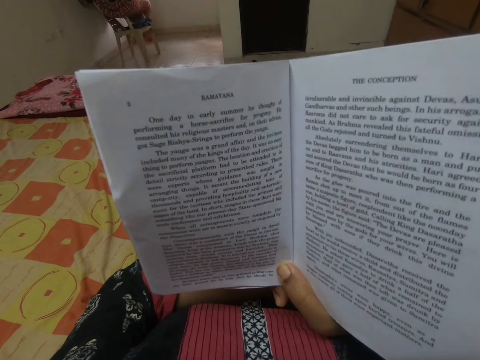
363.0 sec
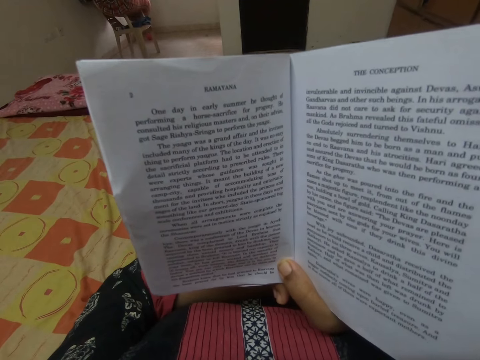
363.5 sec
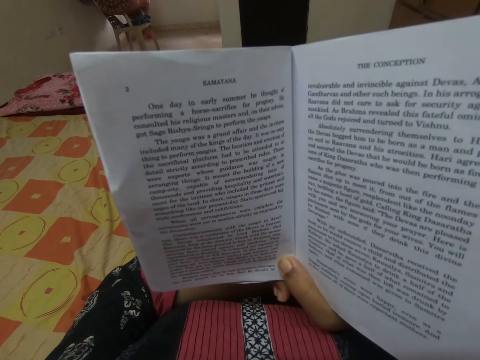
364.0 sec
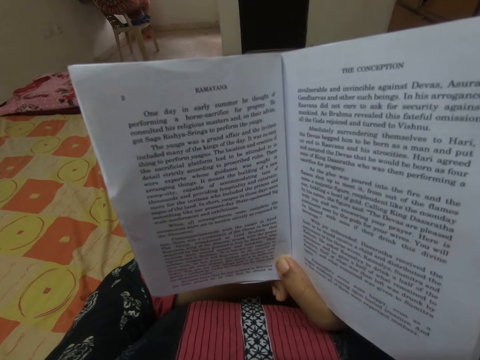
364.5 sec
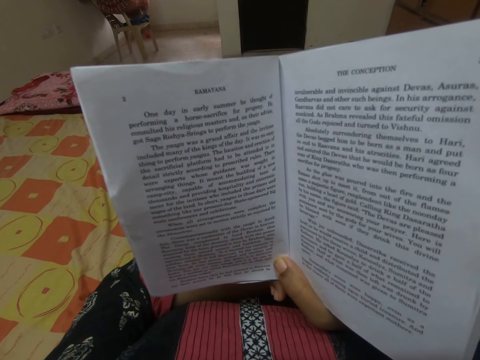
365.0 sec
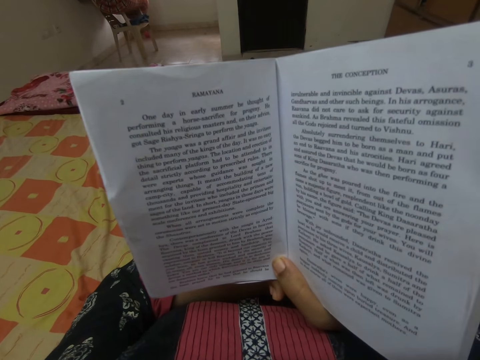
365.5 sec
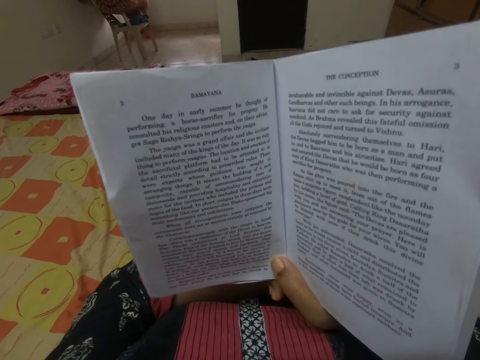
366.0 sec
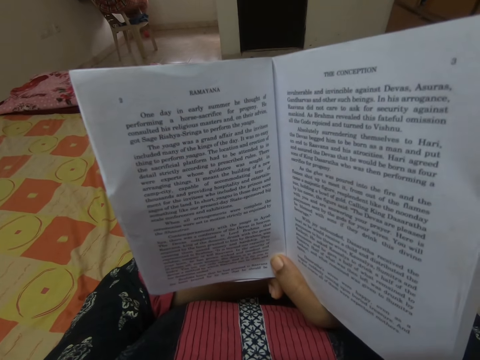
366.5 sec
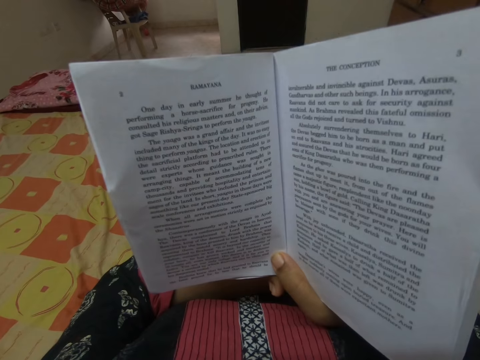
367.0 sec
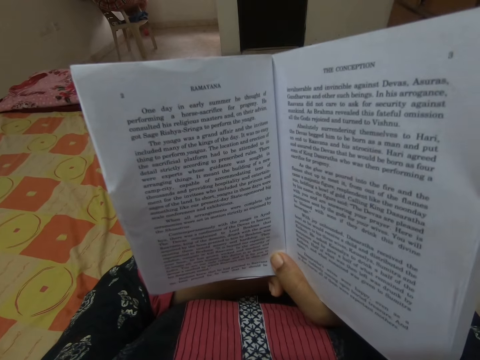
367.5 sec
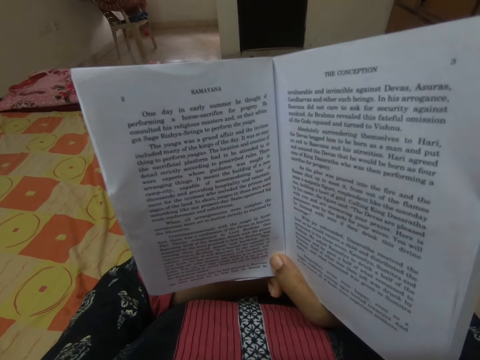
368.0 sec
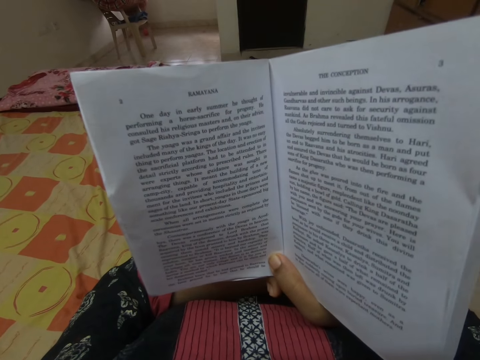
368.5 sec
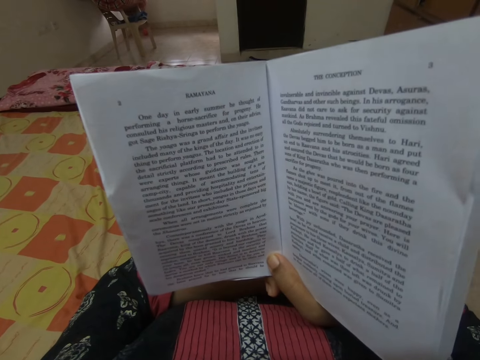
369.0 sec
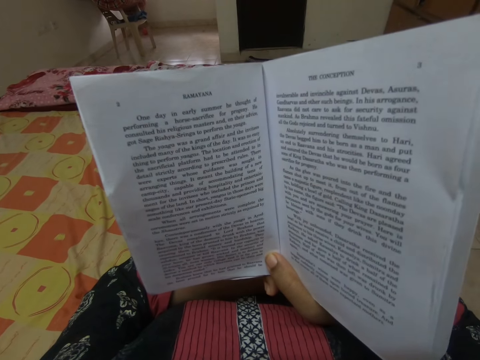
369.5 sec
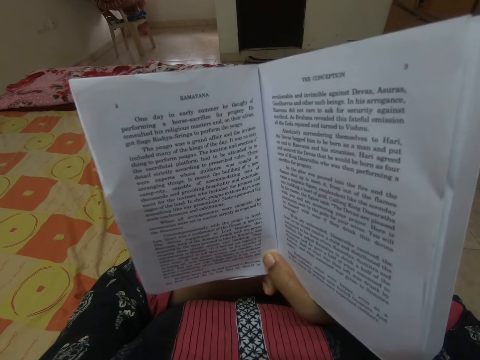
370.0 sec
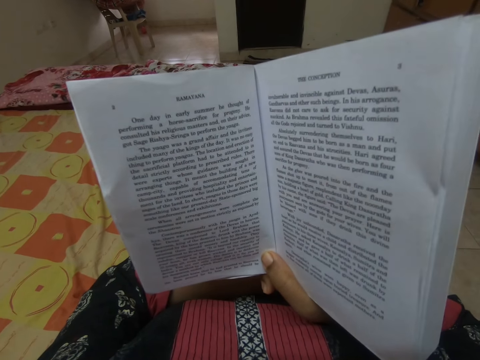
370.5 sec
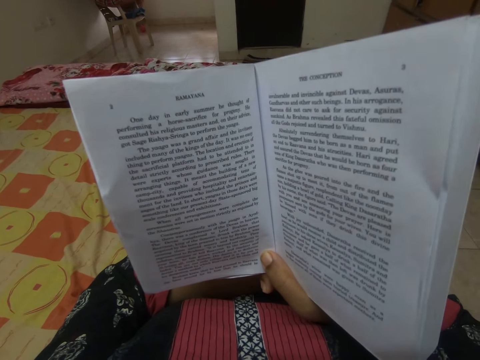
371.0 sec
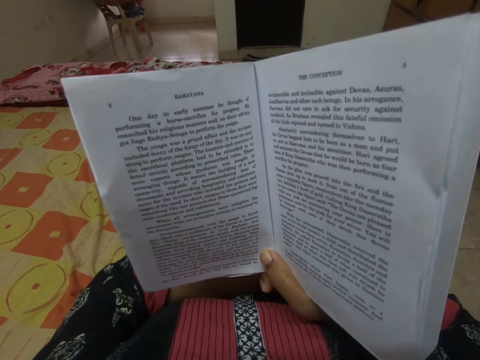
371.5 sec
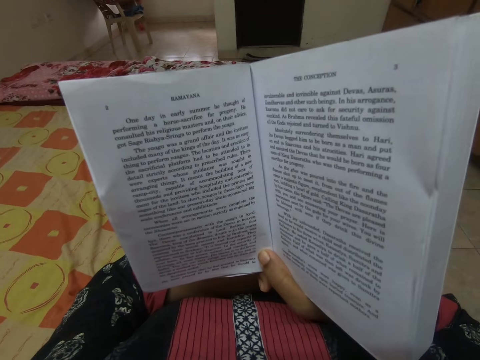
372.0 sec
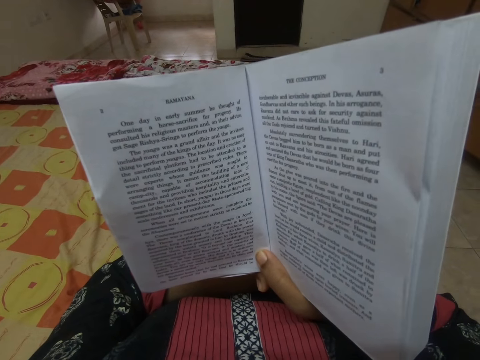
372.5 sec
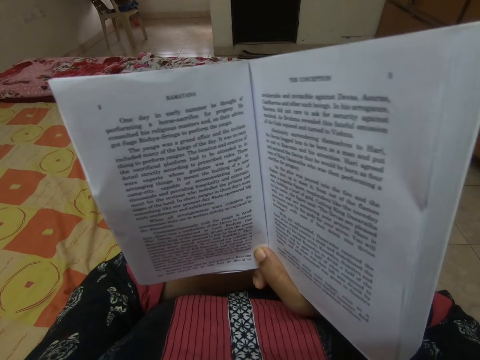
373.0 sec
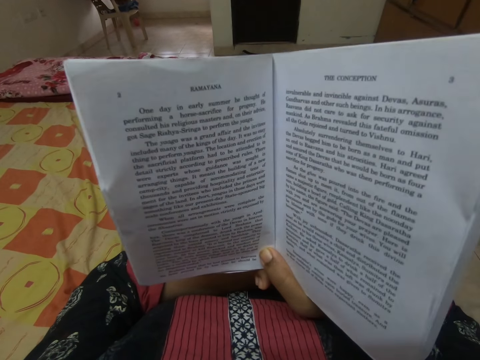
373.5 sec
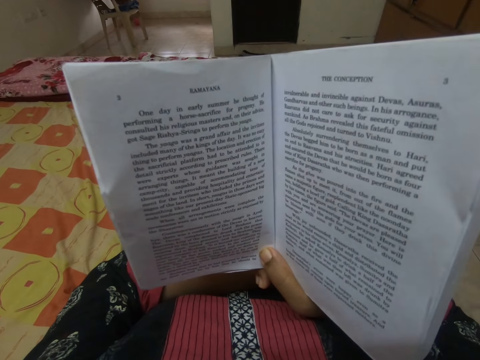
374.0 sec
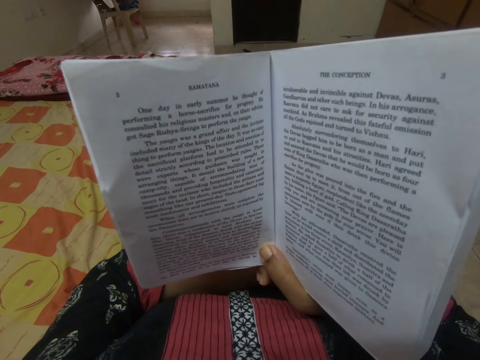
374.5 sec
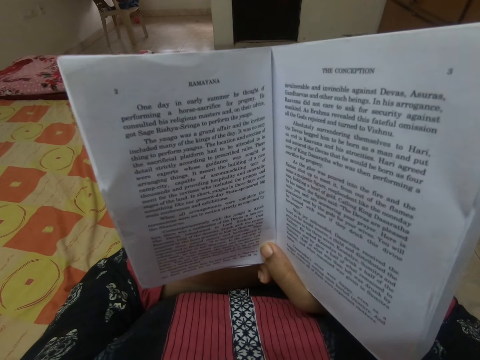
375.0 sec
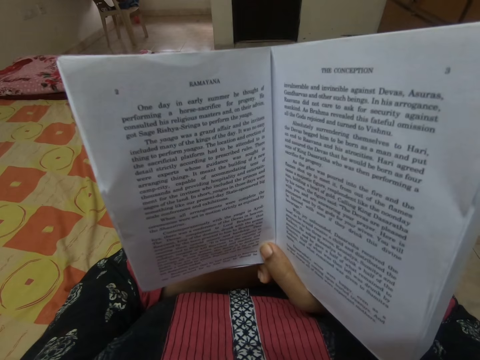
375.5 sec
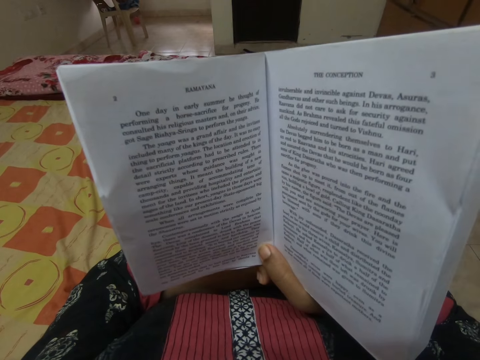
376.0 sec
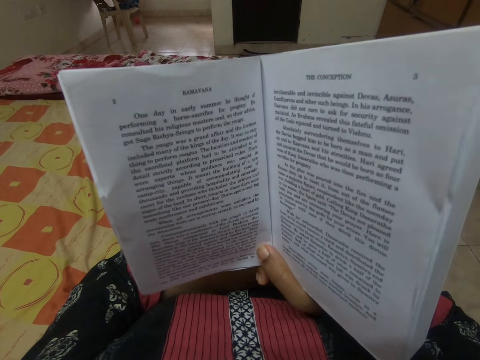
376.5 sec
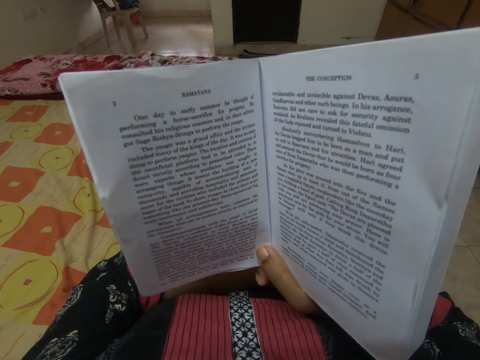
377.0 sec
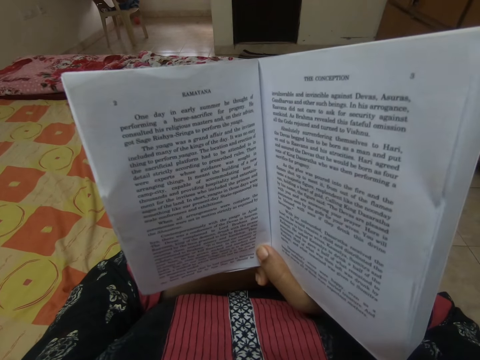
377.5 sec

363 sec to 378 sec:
The camera wearer reads the book. They read the book.

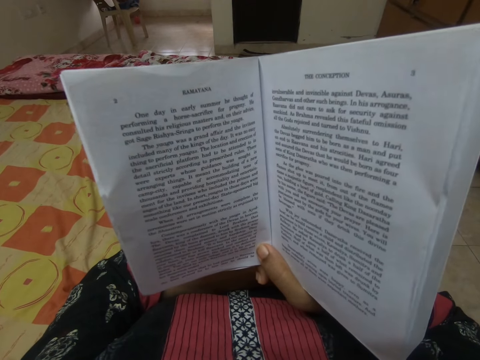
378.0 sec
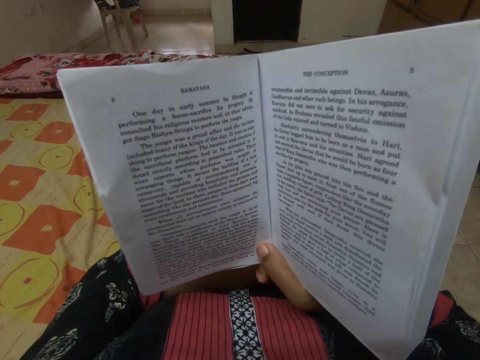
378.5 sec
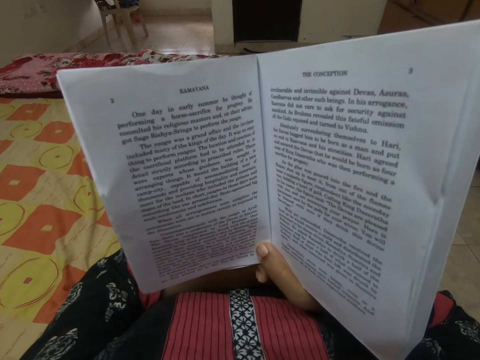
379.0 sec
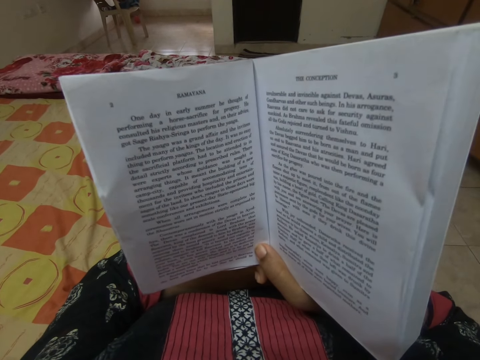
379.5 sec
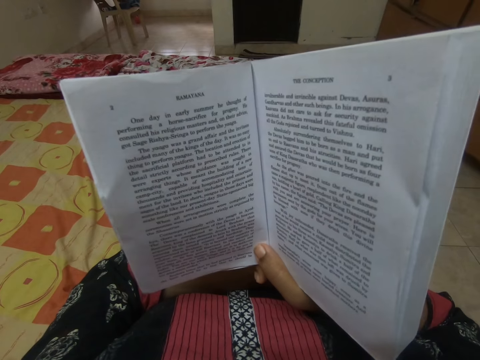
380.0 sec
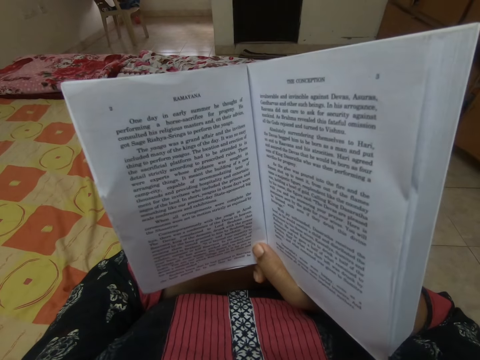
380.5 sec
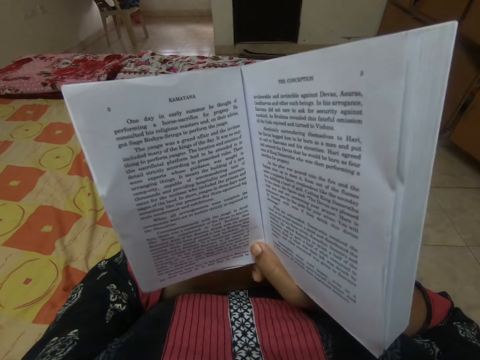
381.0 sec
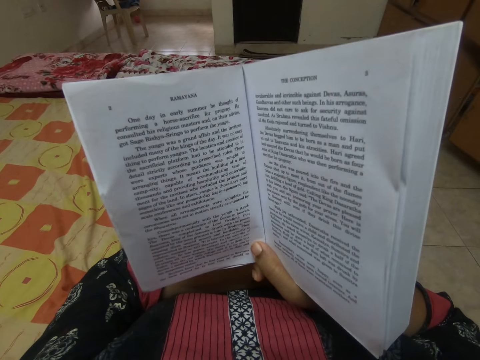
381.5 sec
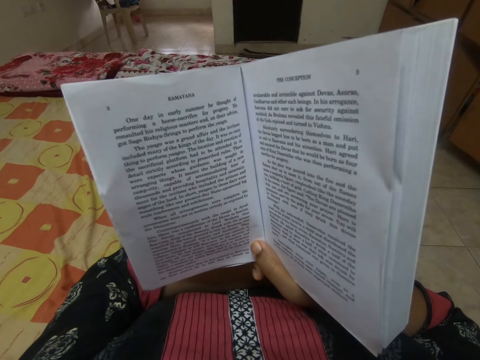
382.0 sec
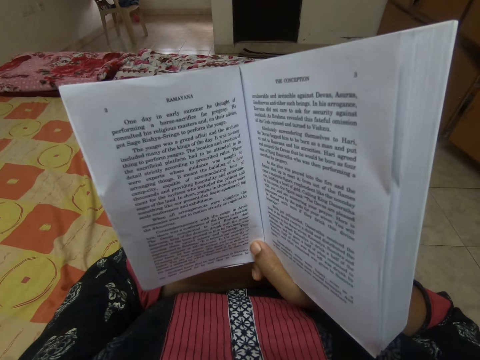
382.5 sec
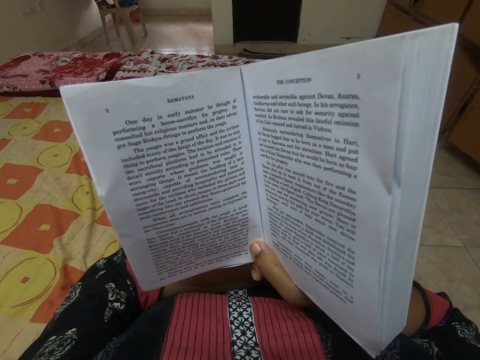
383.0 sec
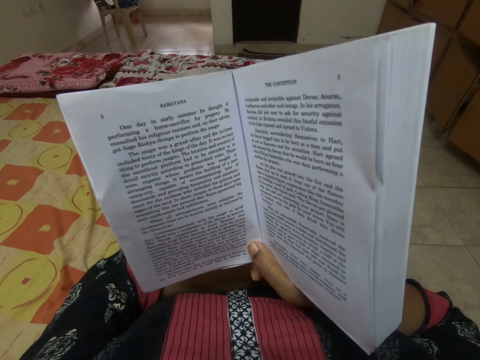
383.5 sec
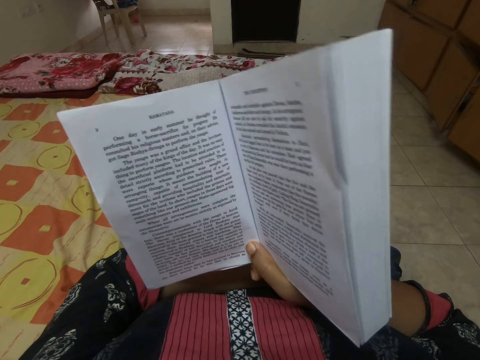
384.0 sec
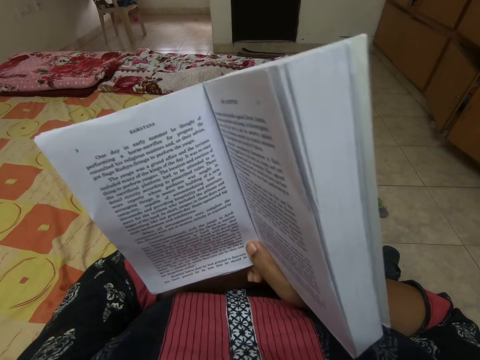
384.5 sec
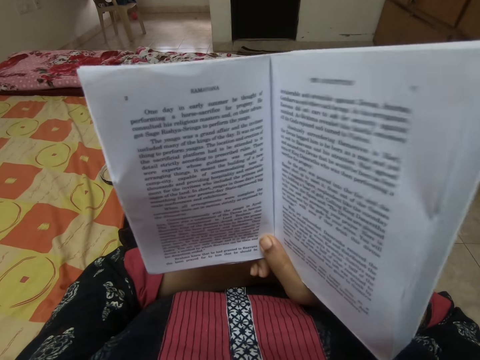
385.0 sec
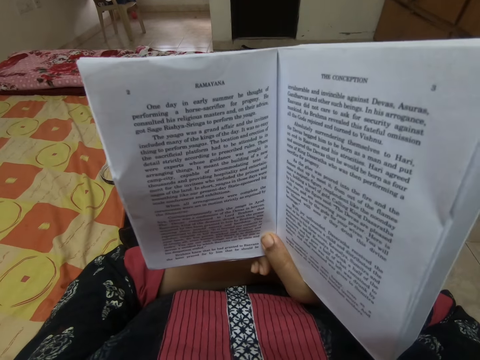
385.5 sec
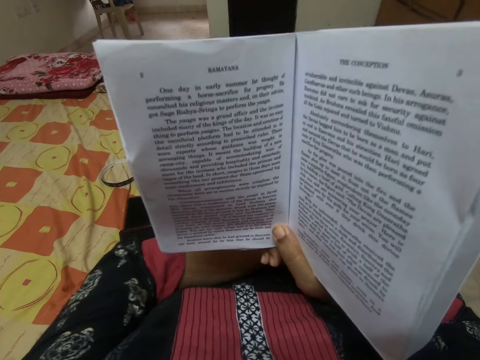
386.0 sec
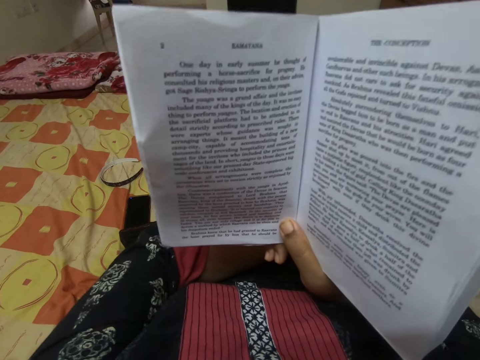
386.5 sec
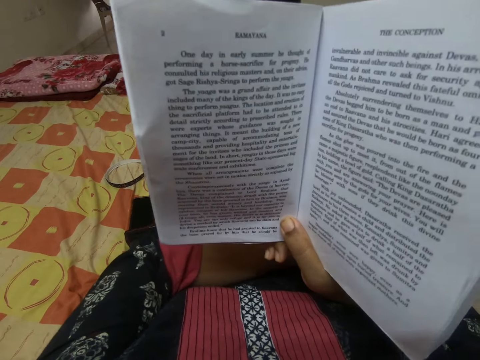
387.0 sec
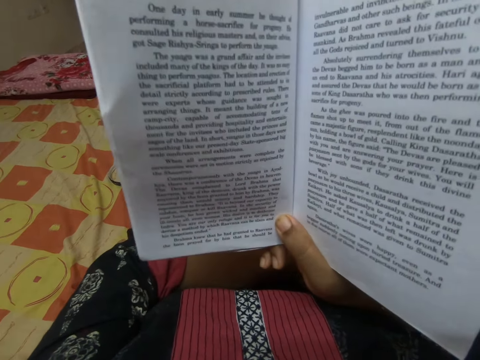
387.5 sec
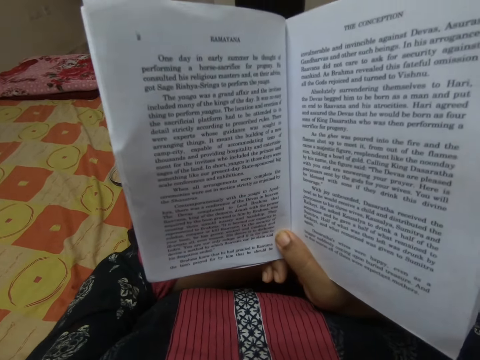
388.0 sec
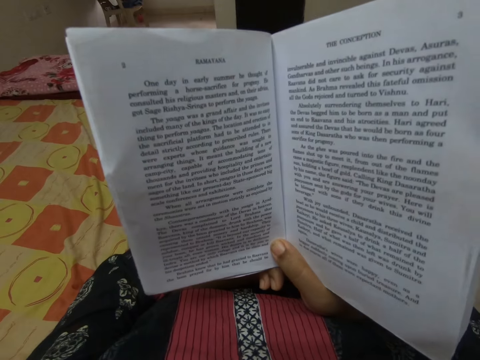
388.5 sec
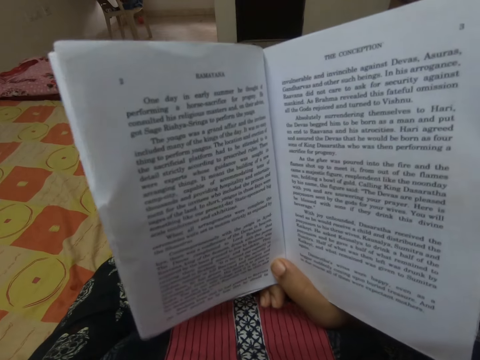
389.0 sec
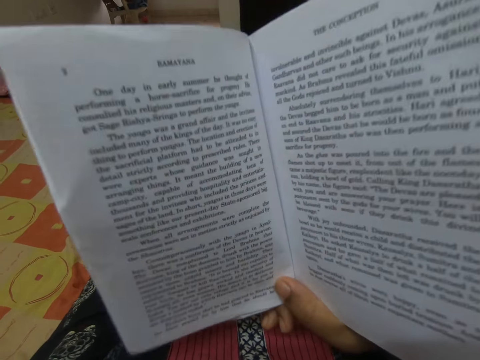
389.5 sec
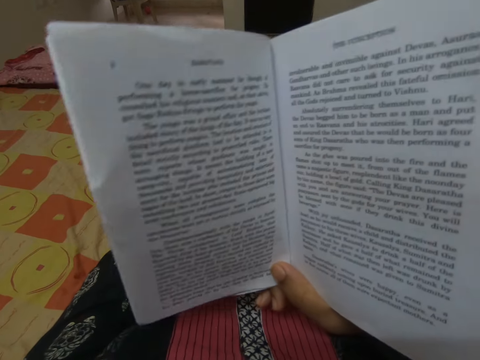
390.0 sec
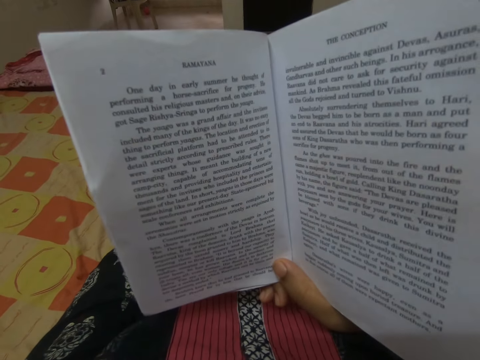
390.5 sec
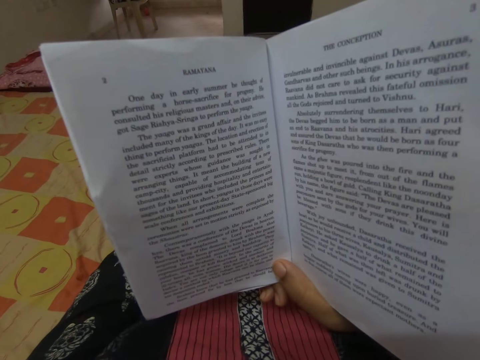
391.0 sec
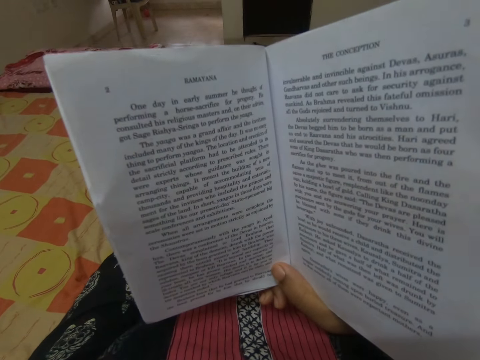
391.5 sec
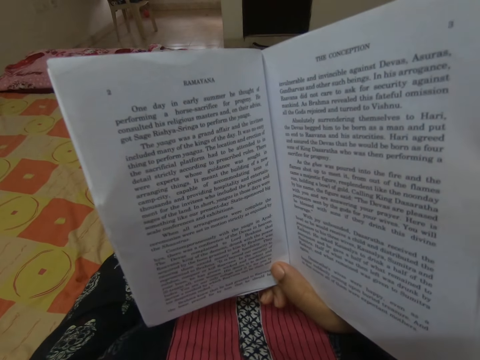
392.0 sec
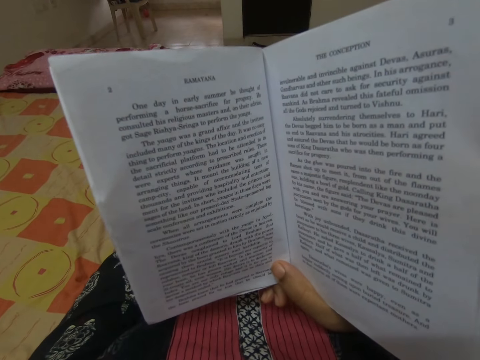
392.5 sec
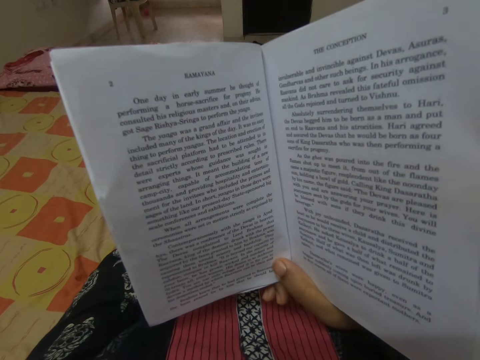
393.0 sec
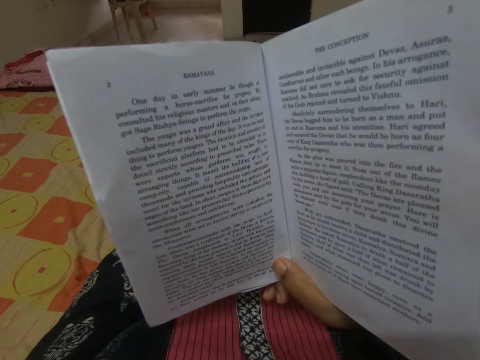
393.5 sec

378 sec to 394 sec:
The camera wearer moves the book. They read the book. They move the book. They move the book again.
